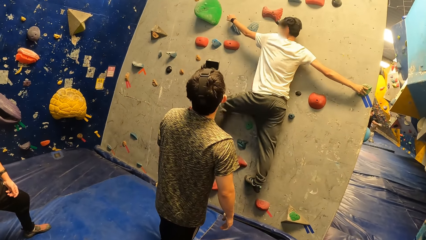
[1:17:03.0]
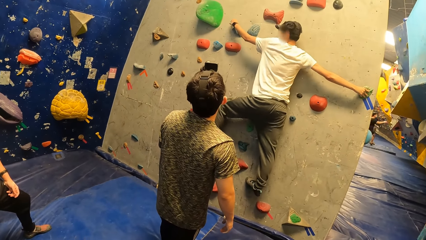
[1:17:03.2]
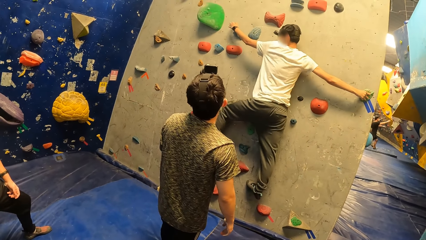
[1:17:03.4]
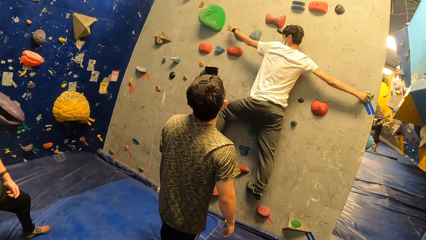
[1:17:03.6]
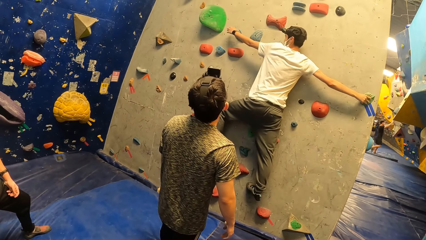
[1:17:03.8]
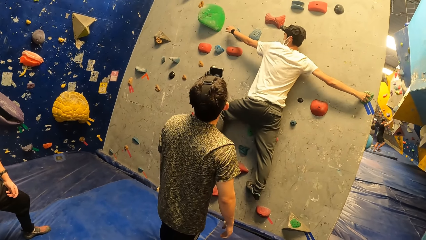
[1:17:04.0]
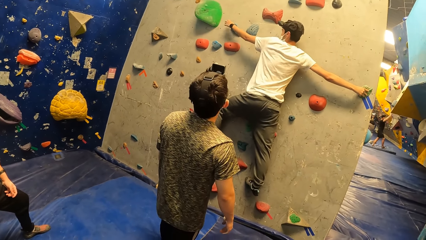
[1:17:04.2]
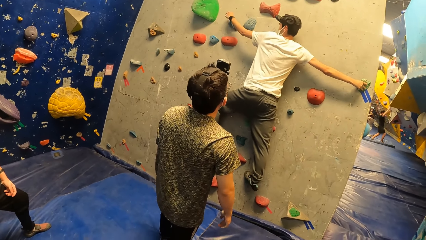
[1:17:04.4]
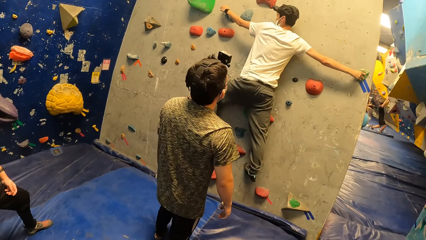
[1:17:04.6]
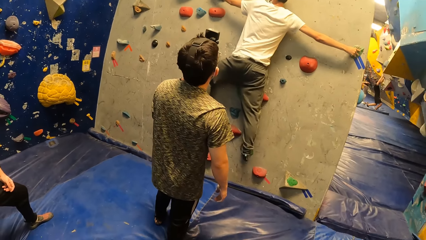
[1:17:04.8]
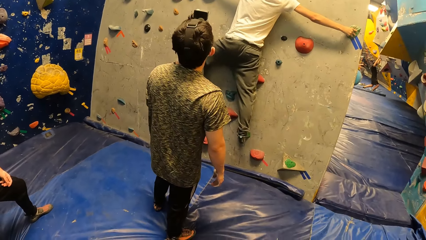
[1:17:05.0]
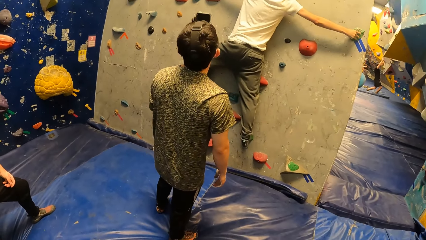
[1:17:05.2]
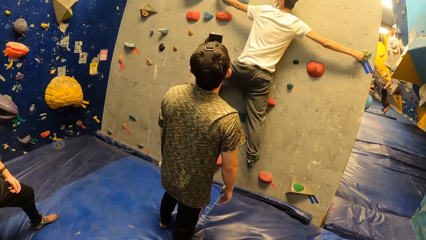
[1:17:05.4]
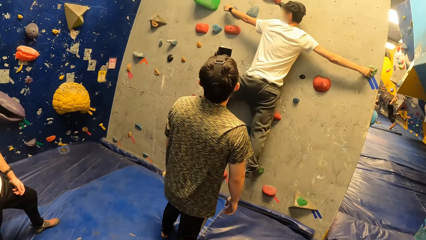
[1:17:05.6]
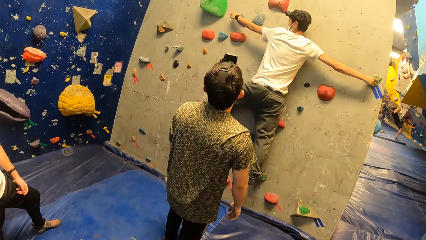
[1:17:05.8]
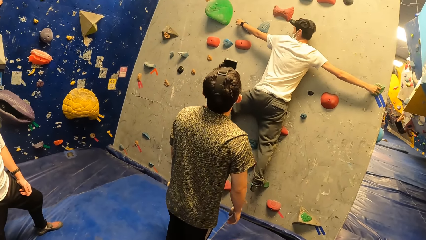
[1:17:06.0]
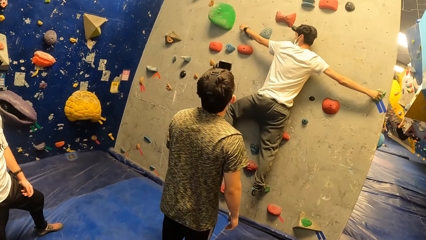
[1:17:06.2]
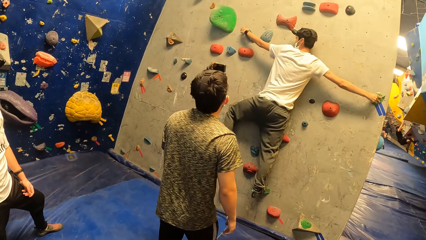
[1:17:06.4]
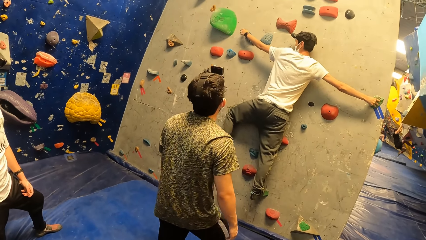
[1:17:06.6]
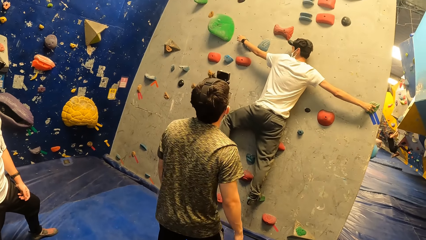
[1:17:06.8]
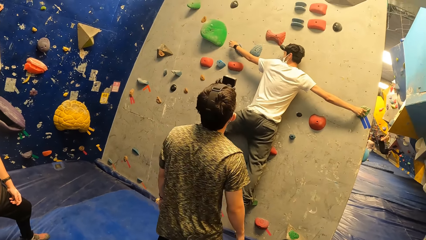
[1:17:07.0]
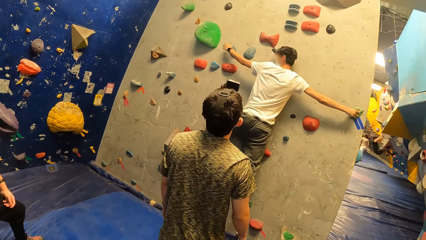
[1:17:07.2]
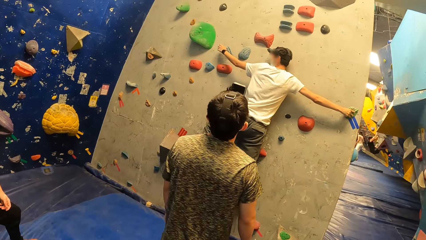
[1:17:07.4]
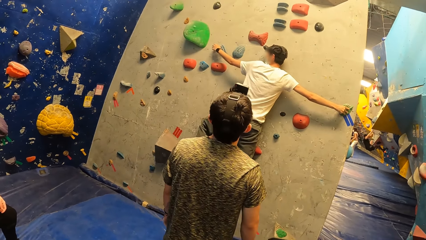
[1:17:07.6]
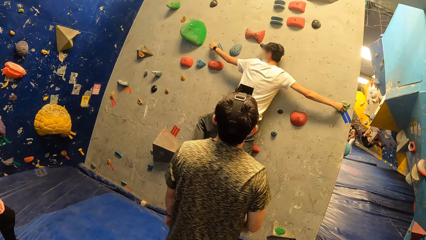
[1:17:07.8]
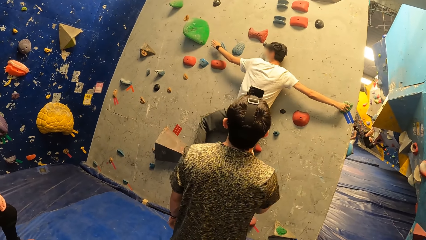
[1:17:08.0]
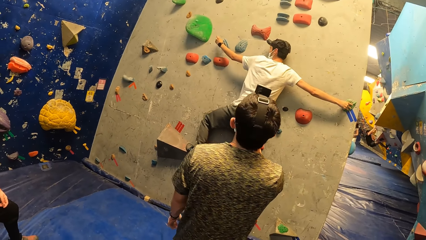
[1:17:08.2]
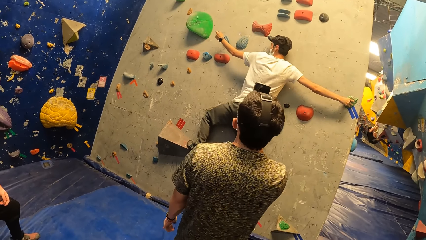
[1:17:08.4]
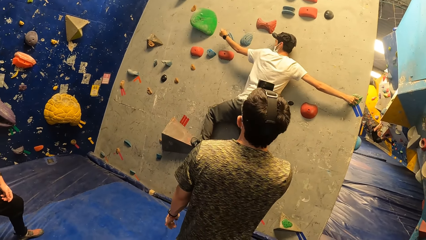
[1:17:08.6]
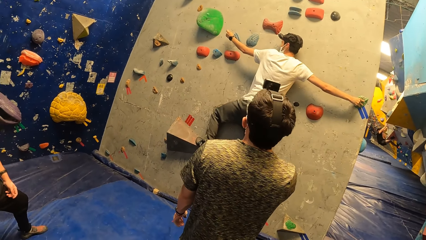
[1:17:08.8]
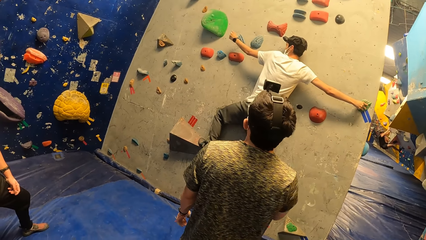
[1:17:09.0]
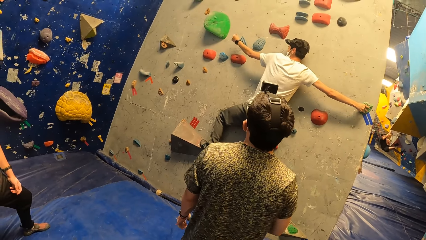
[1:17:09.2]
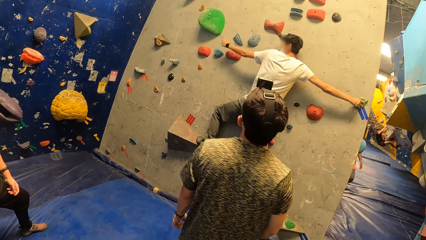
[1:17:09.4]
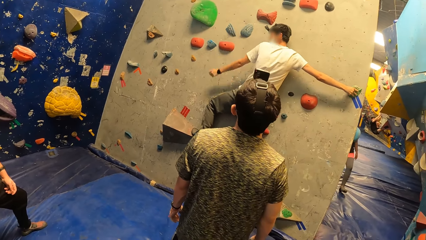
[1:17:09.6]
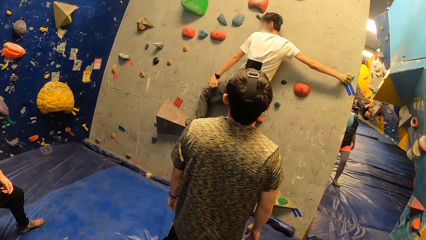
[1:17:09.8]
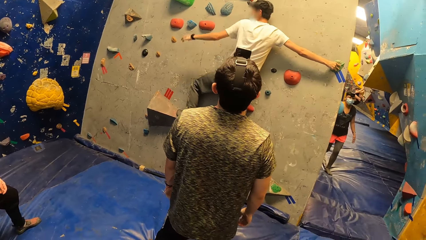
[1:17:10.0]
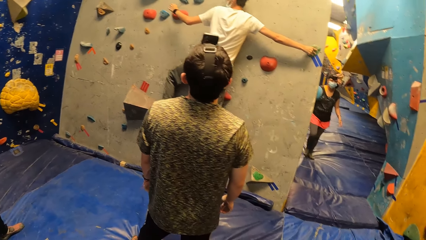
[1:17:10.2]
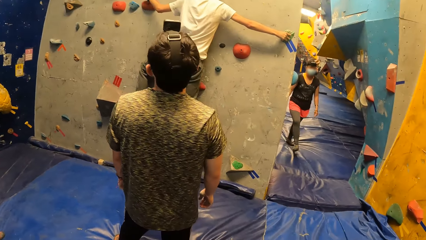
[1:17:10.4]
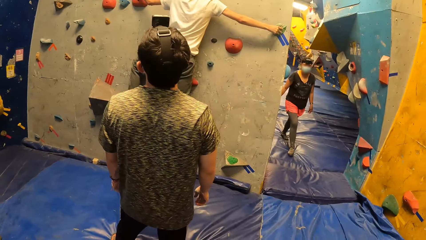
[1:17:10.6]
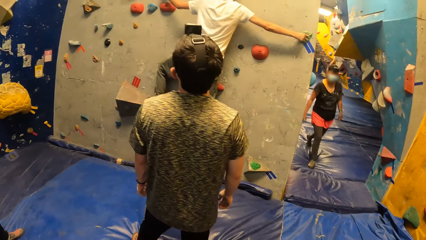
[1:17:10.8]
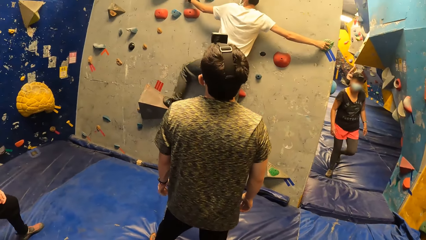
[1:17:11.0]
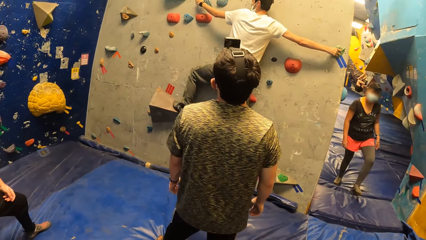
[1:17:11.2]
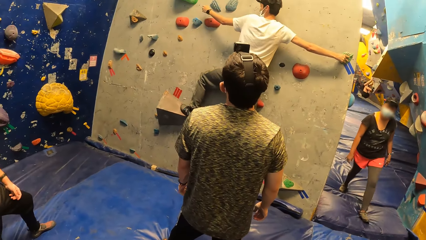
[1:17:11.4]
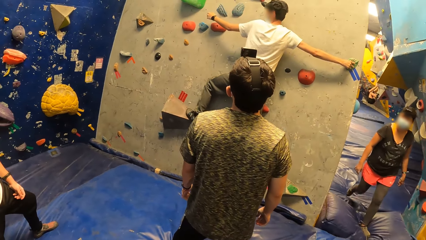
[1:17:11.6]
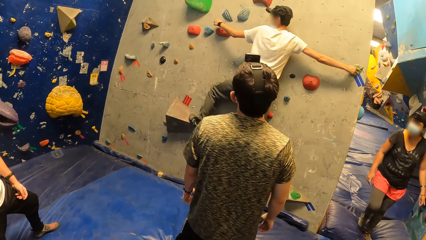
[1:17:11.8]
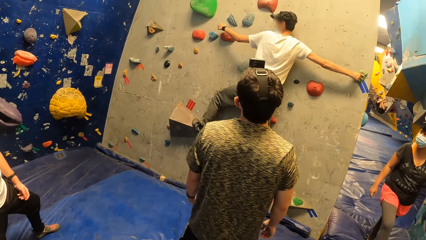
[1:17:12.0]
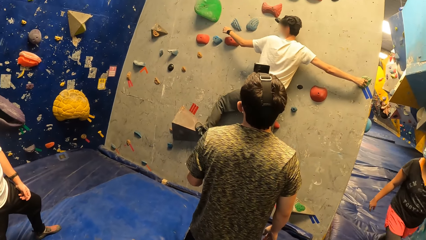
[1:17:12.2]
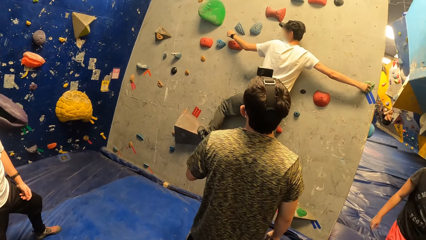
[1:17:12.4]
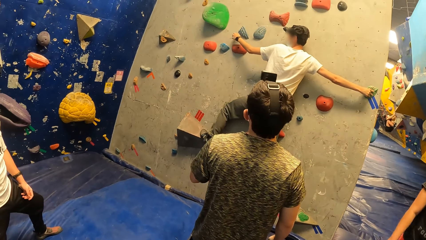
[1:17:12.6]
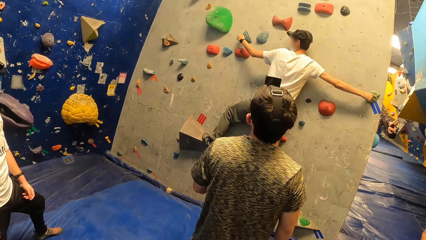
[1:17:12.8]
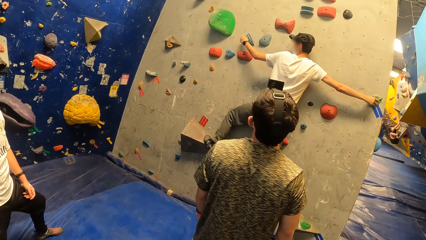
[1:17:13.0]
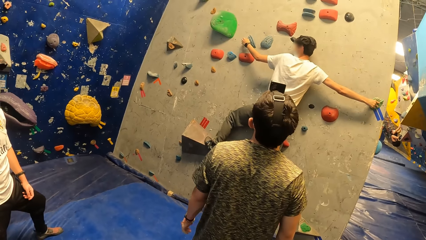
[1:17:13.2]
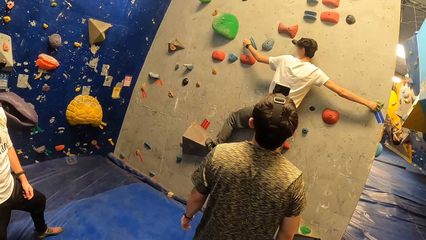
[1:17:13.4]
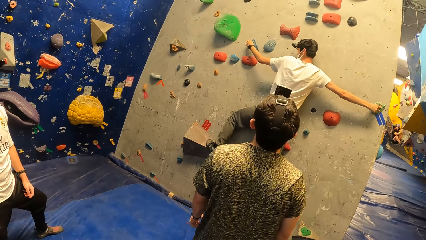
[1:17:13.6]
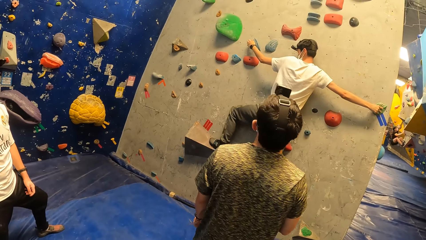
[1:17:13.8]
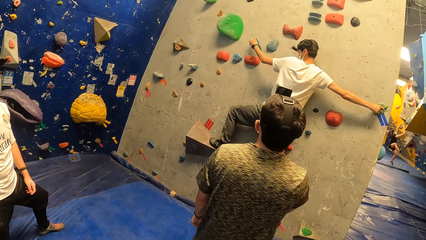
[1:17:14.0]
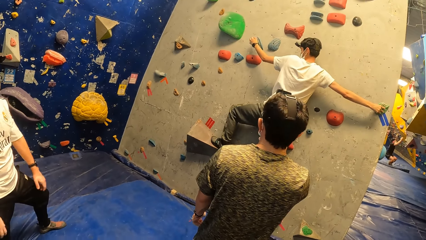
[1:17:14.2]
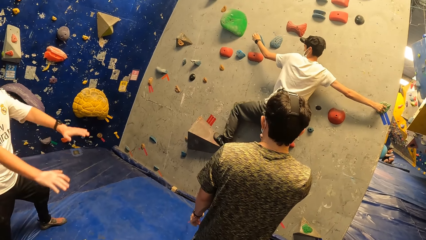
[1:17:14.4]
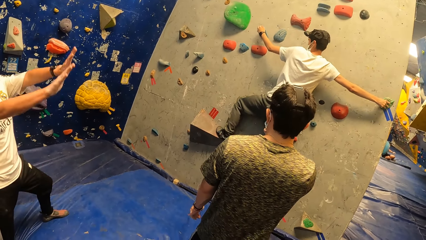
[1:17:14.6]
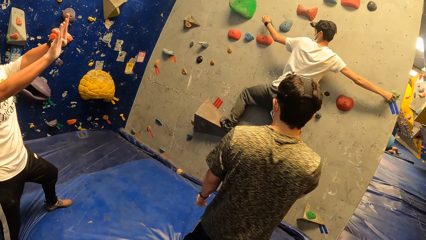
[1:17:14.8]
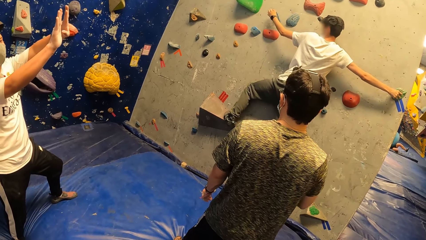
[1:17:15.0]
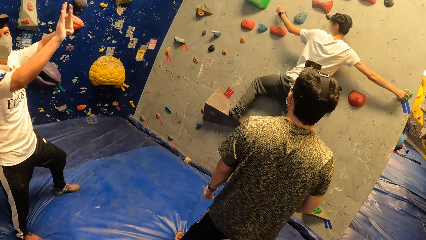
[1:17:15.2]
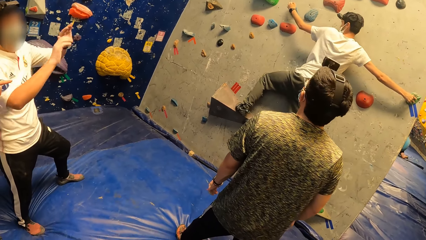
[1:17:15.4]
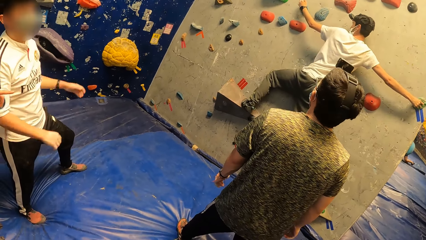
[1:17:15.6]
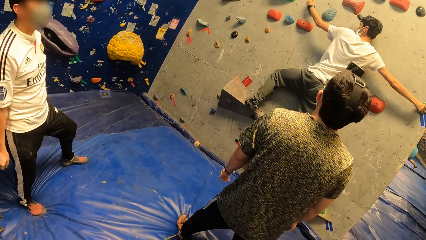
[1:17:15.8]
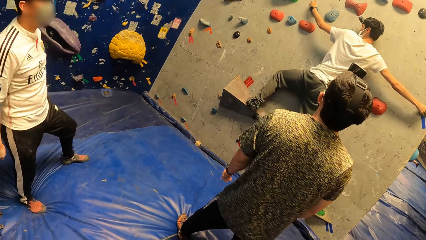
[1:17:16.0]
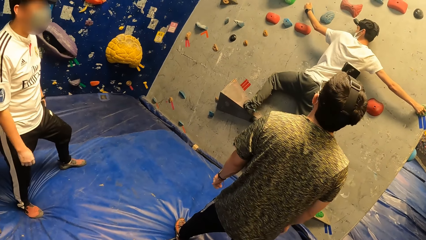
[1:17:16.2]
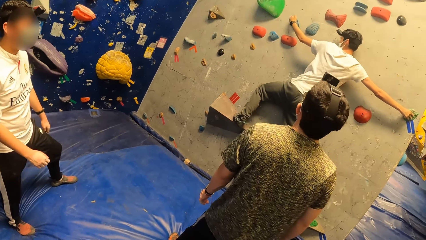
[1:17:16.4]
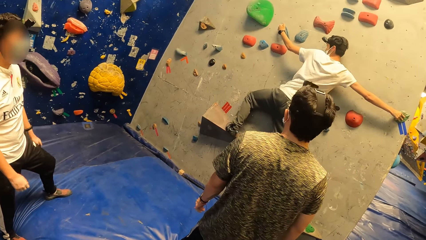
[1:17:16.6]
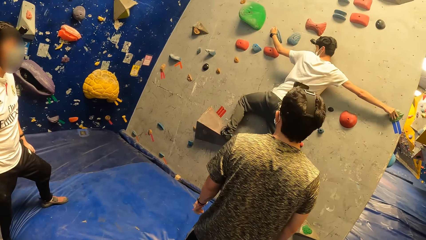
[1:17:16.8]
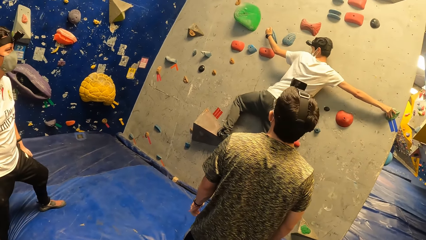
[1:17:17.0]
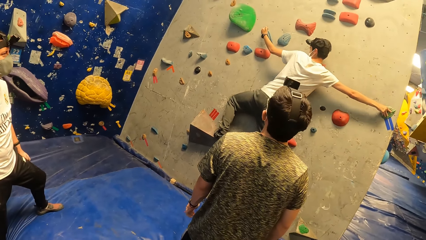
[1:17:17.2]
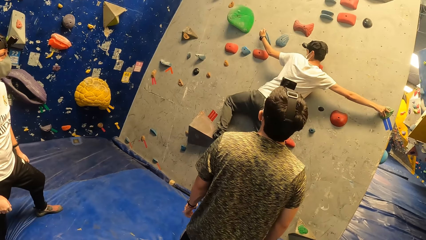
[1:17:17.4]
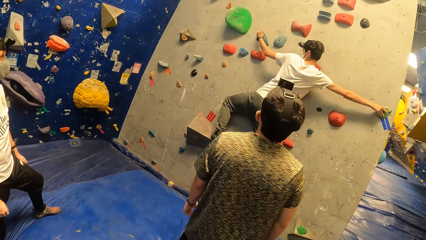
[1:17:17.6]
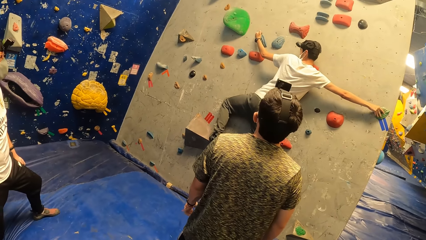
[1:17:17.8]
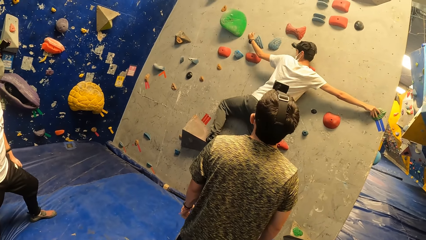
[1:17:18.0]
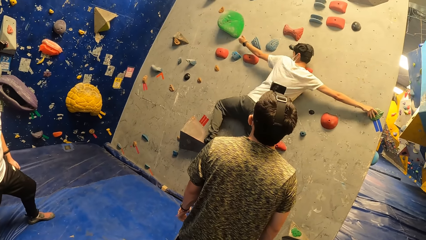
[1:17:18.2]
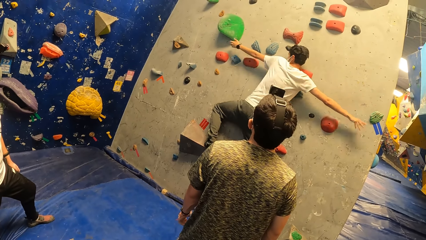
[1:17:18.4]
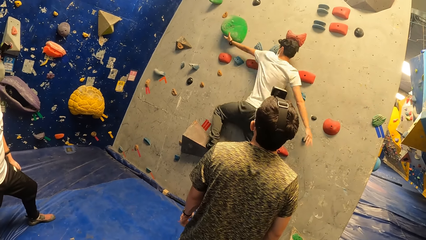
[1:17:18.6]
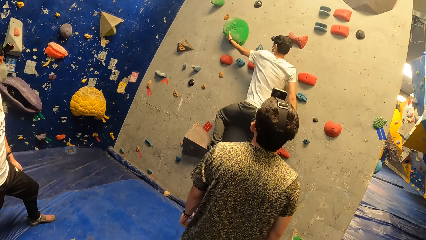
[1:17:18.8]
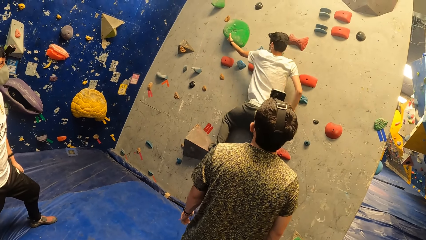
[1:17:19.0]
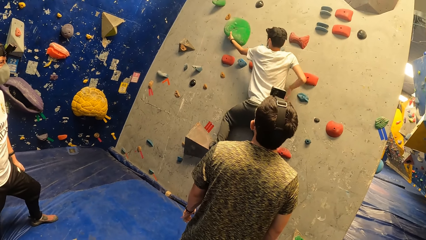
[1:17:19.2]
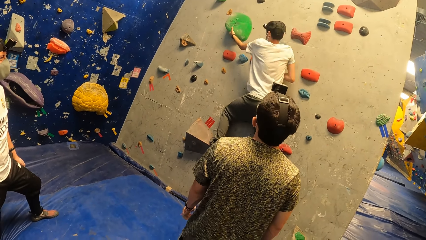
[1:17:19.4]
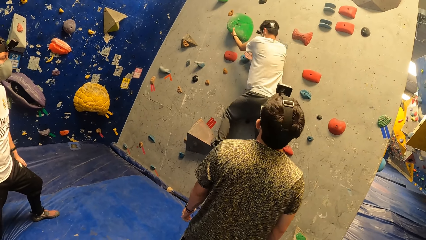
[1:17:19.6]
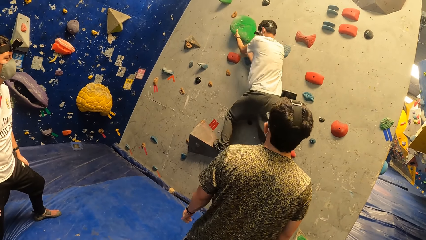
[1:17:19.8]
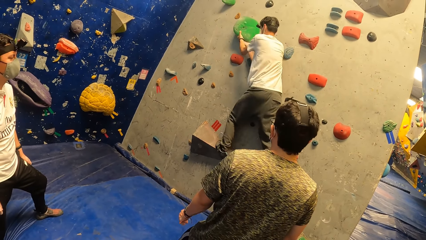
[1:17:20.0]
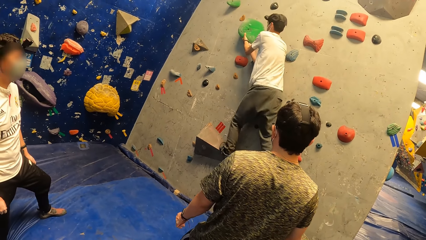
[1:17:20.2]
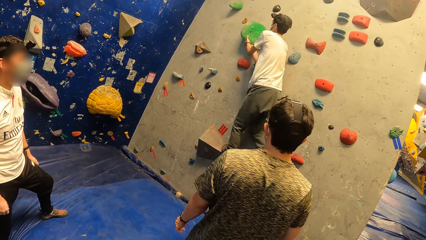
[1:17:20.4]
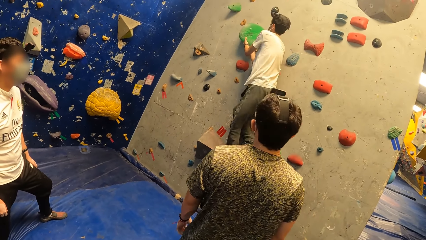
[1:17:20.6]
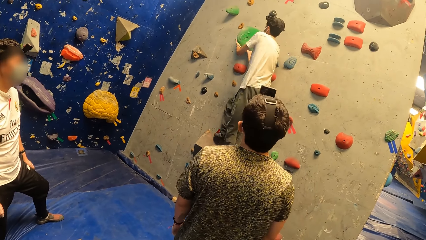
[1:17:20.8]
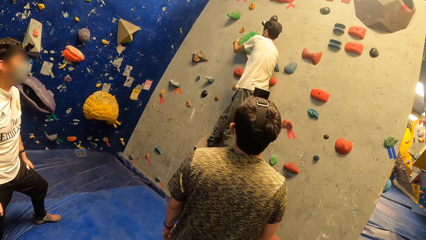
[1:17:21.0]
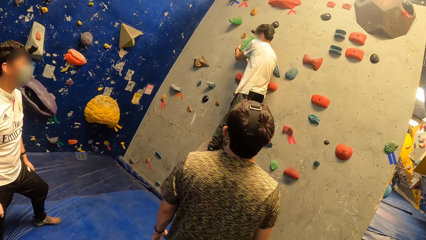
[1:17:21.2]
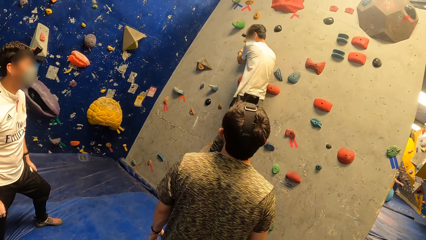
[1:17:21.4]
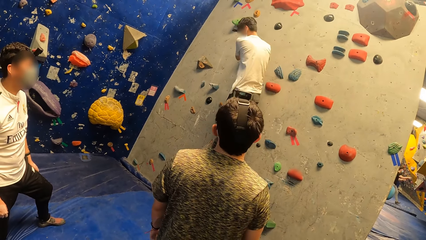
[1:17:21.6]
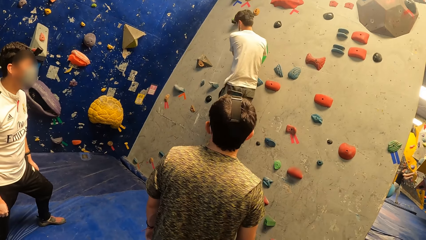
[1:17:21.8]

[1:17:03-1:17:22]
A woman walks into the climbing wall room.
